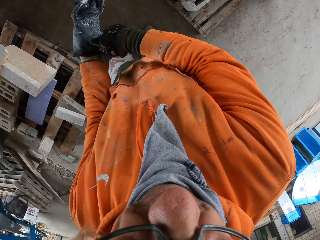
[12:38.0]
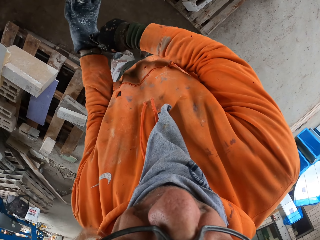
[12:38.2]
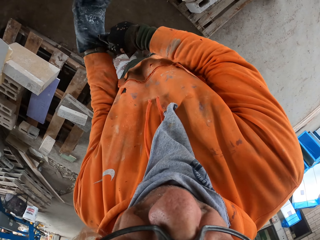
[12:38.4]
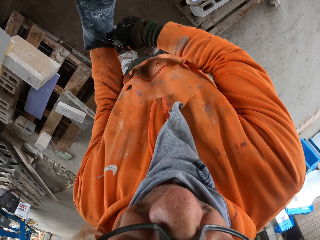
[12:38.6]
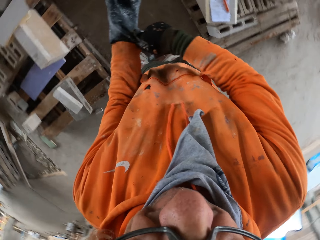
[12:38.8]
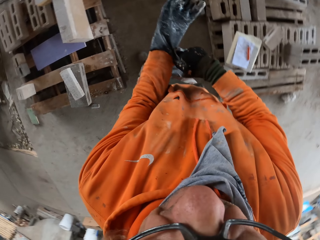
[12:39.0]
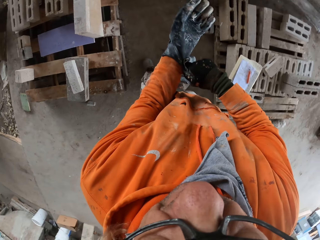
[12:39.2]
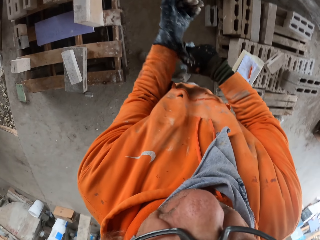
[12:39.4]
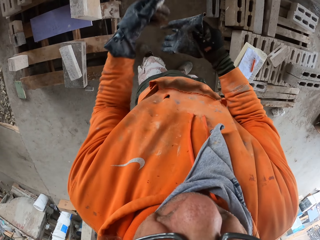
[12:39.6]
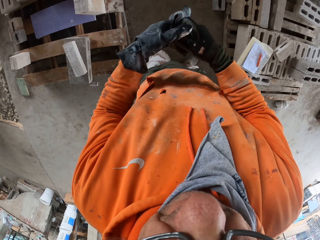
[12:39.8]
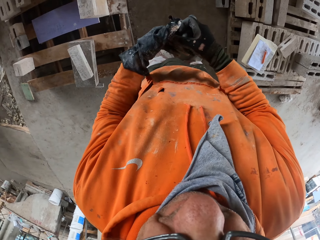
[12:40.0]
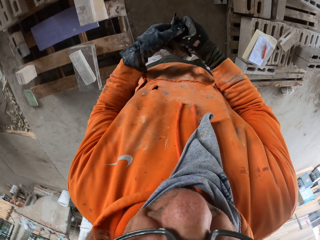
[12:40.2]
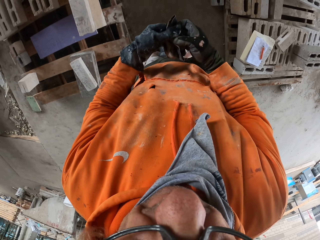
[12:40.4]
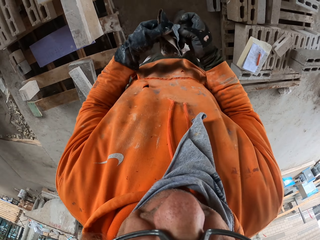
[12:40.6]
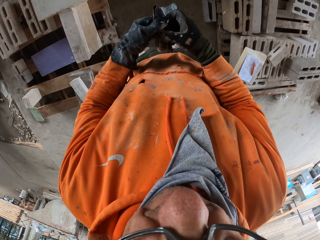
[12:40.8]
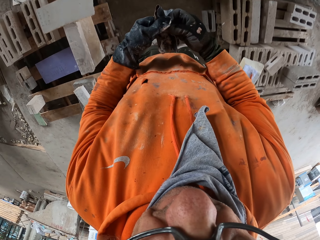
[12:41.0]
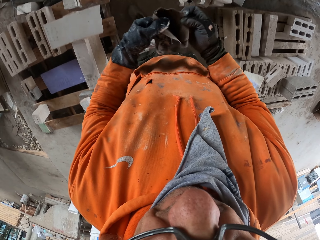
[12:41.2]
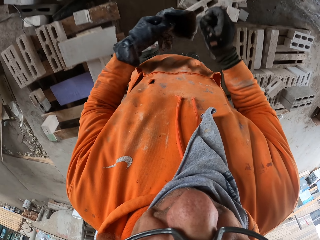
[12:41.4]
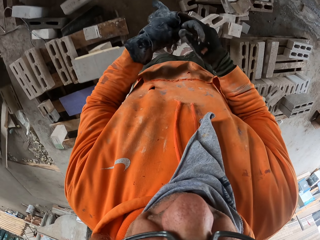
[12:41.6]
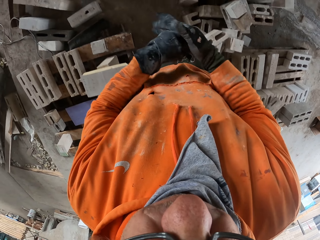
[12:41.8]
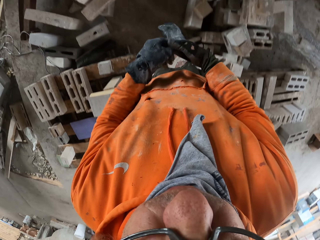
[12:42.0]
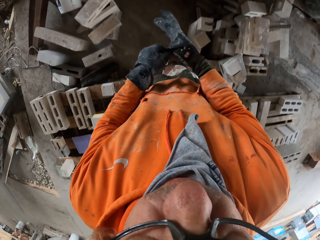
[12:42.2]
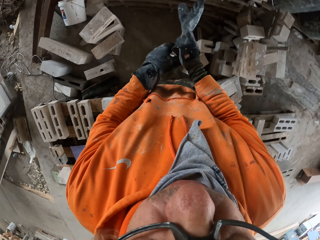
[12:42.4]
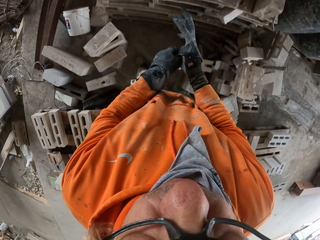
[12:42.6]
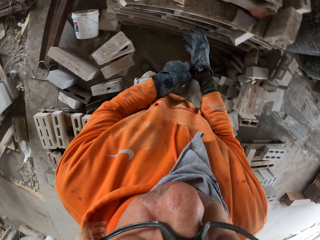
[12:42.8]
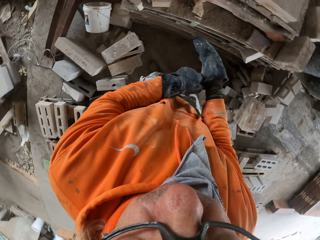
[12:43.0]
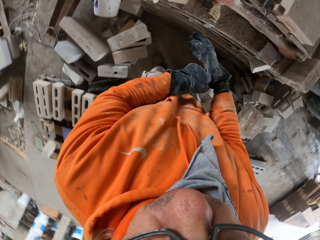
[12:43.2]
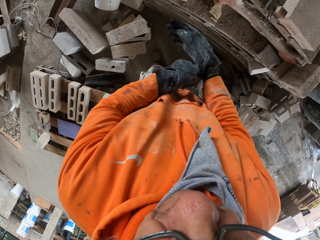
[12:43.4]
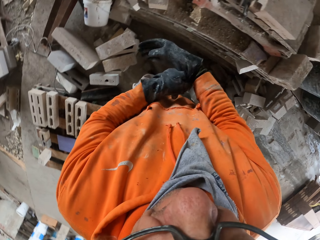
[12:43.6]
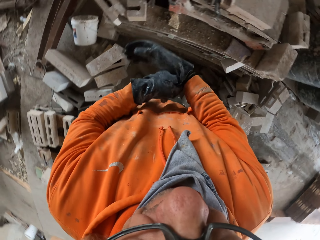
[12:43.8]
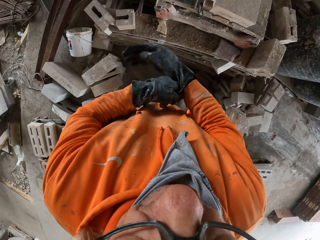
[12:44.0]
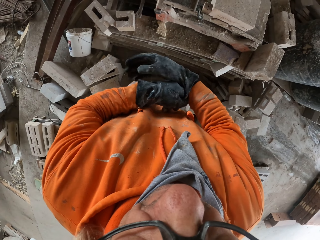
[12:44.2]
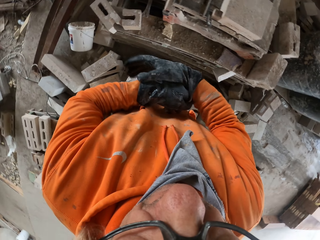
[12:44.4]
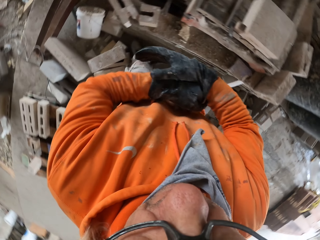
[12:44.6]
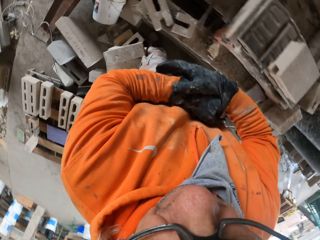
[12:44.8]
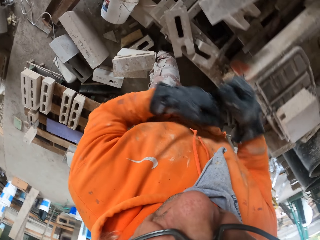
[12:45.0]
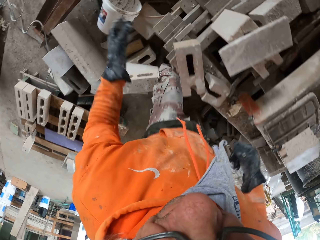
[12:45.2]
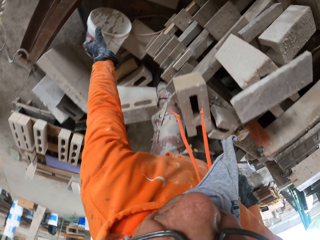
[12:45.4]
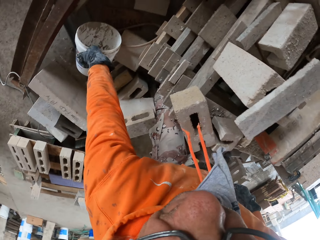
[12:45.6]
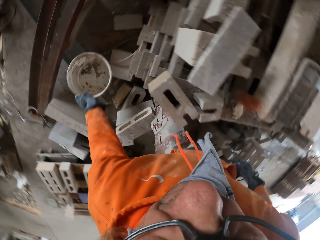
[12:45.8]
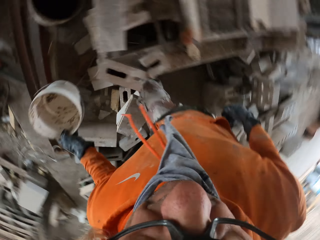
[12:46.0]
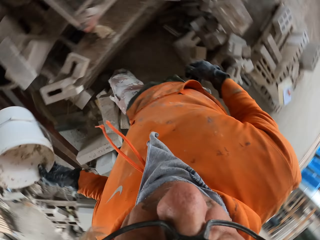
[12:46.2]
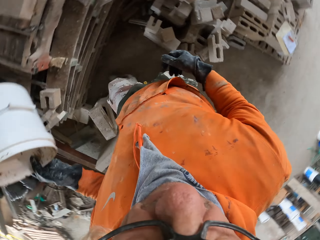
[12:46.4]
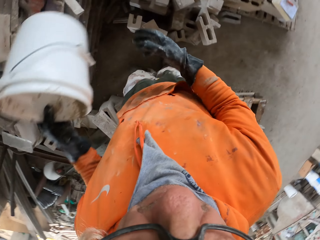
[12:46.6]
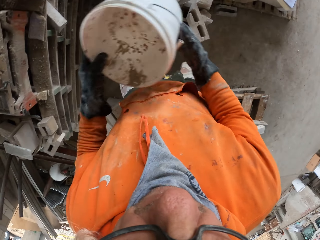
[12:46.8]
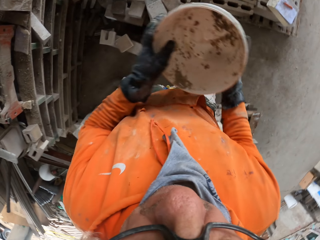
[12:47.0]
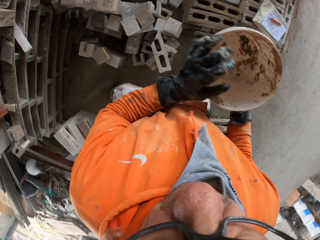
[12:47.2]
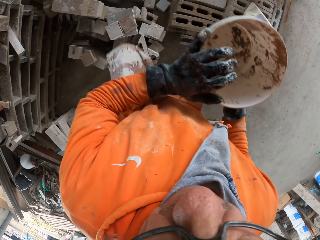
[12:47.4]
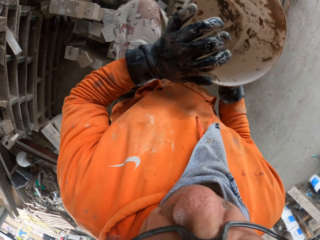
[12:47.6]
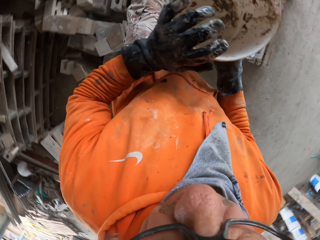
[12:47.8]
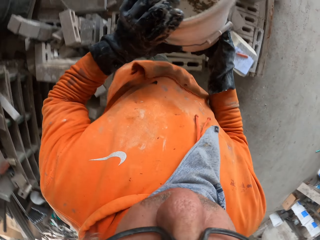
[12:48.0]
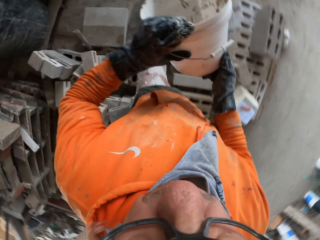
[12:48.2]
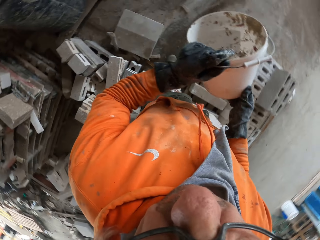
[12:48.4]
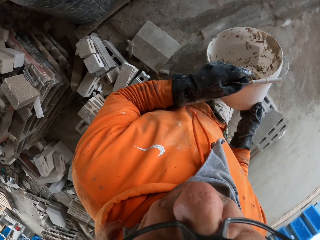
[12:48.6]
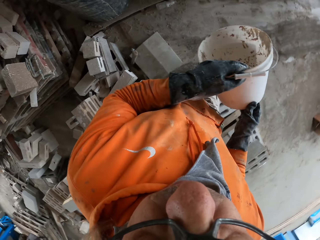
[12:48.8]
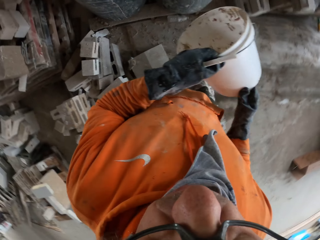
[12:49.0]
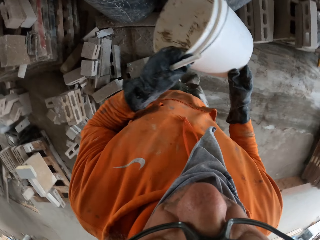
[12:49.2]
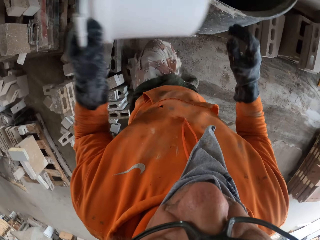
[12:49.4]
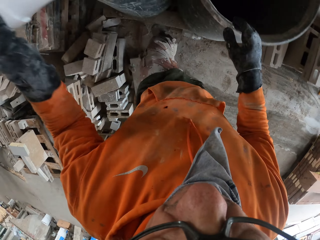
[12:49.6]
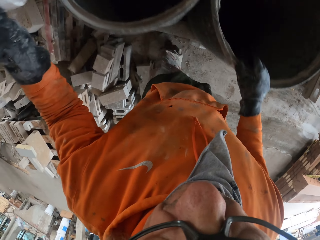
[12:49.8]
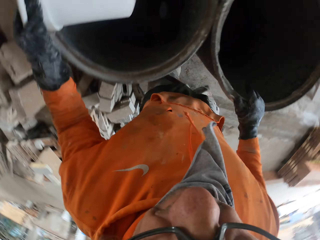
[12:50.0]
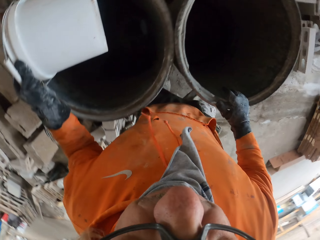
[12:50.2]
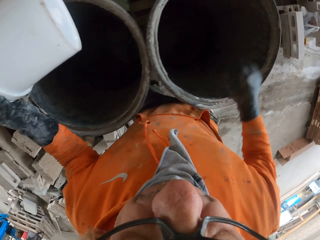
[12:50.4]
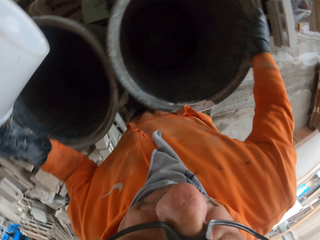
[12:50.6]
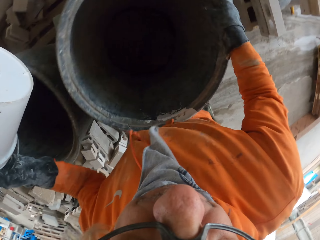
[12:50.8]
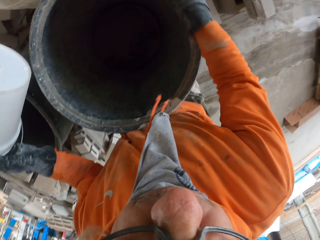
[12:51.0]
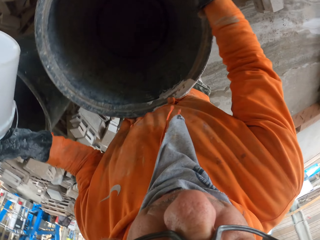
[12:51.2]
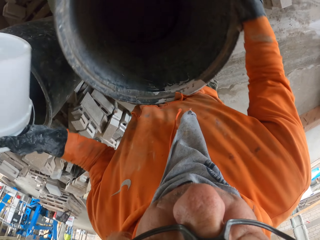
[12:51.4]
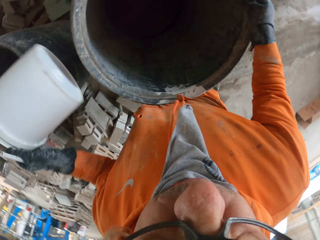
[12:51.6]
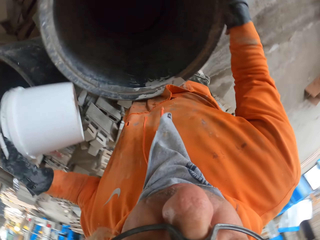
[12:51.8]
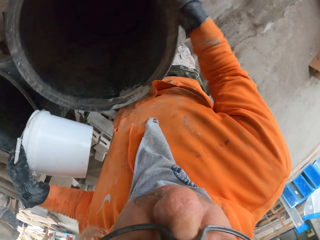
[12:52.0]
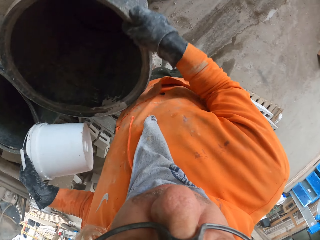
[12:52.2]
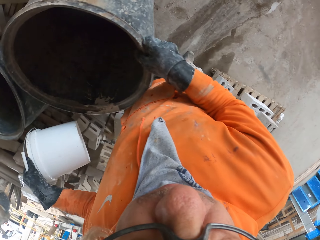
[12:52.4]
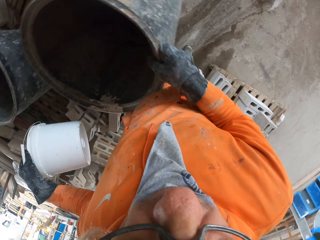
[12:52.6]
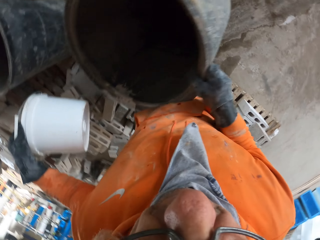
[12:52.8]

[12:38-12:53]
The camera wearer walks around a garage. He wears gloves on his hands. He picks up a bucket. He walks around the garage. He climbs on top of the bricks. He adjusts drums on the floor. He looks inside the tanks.

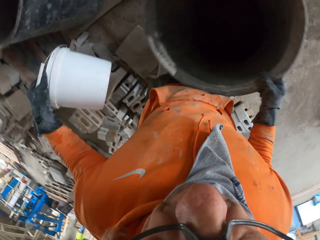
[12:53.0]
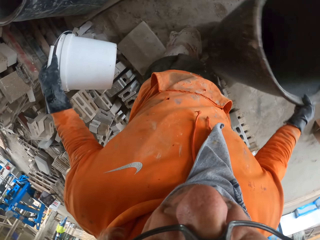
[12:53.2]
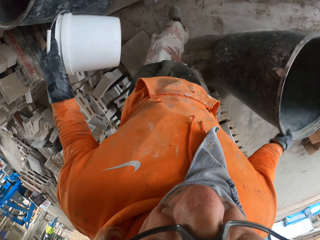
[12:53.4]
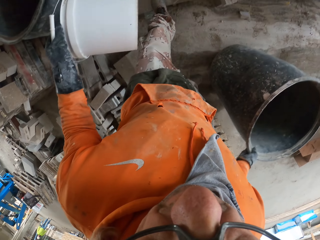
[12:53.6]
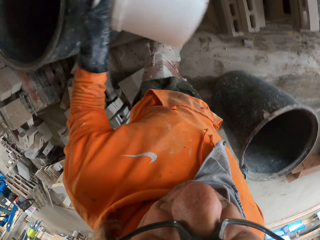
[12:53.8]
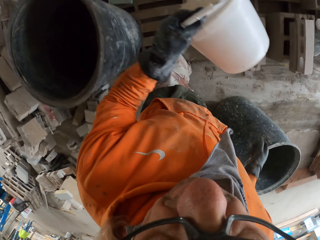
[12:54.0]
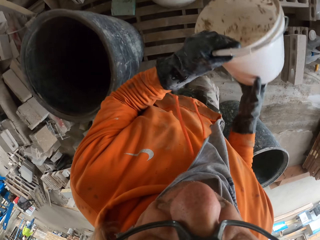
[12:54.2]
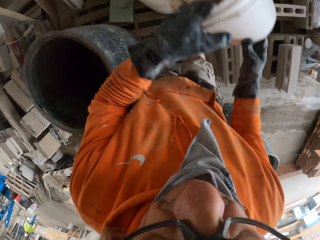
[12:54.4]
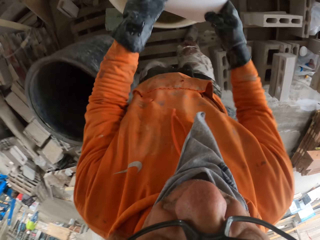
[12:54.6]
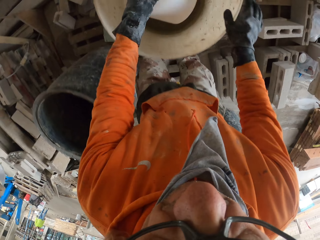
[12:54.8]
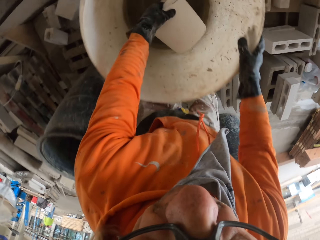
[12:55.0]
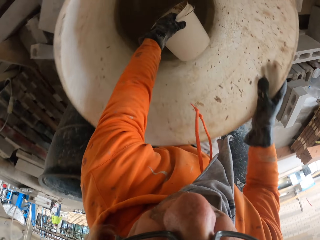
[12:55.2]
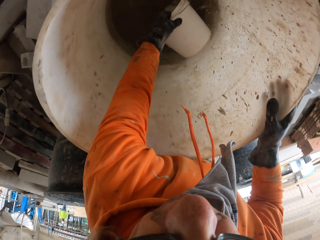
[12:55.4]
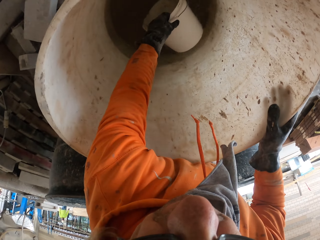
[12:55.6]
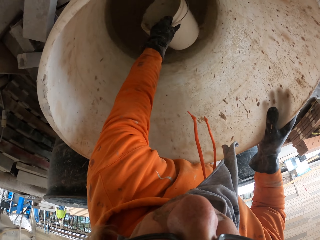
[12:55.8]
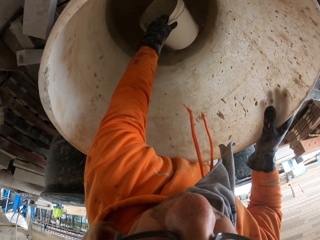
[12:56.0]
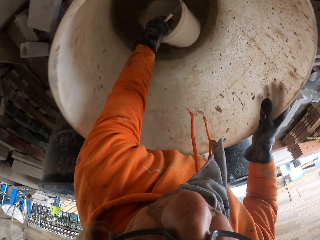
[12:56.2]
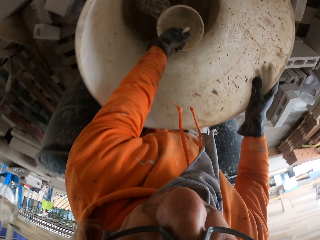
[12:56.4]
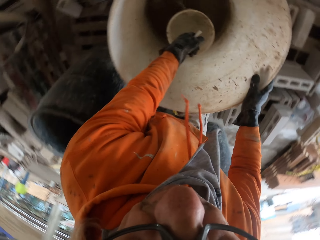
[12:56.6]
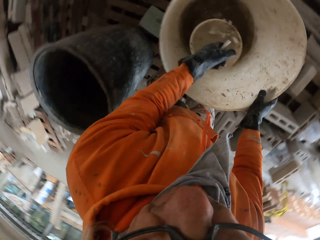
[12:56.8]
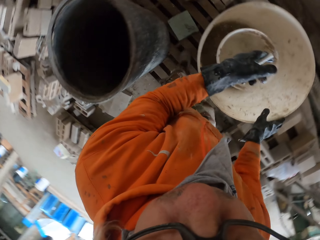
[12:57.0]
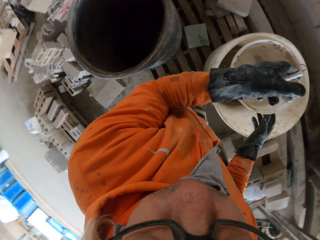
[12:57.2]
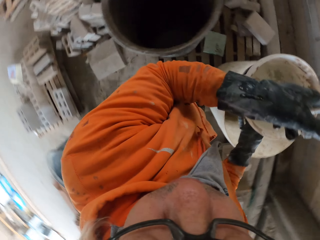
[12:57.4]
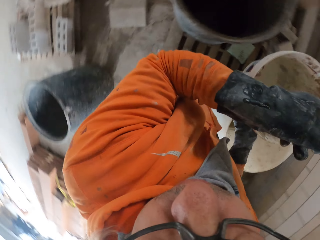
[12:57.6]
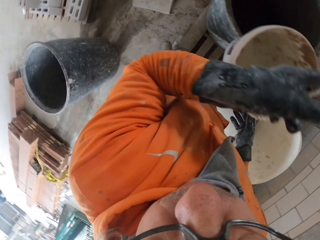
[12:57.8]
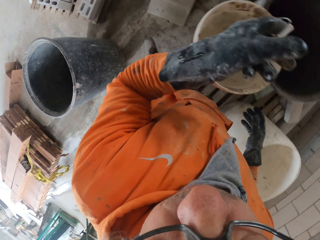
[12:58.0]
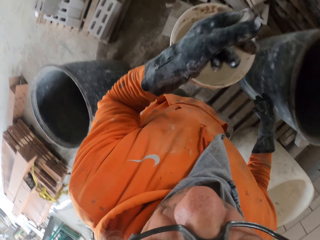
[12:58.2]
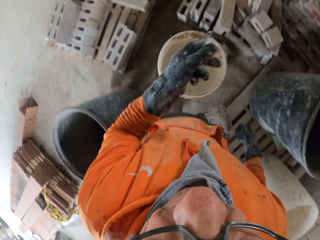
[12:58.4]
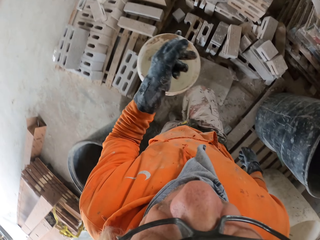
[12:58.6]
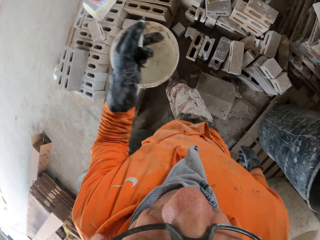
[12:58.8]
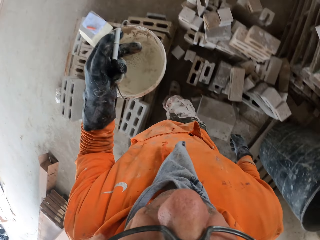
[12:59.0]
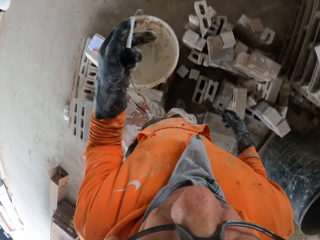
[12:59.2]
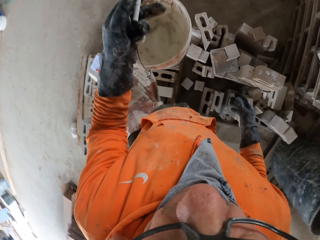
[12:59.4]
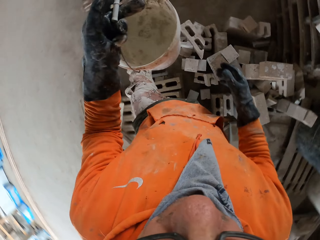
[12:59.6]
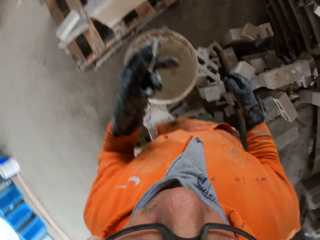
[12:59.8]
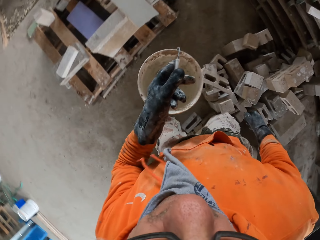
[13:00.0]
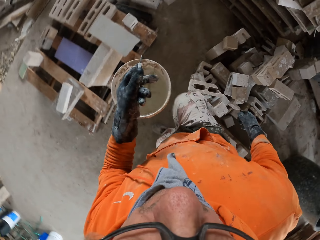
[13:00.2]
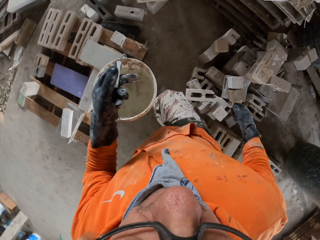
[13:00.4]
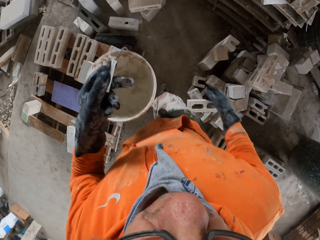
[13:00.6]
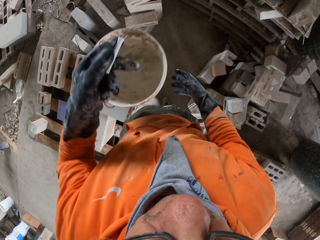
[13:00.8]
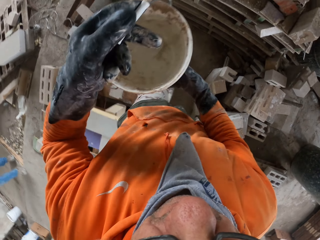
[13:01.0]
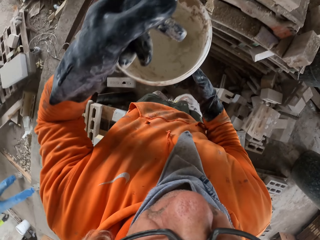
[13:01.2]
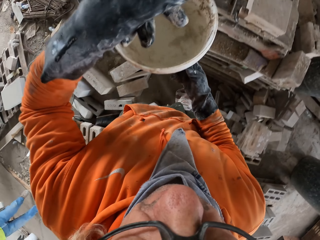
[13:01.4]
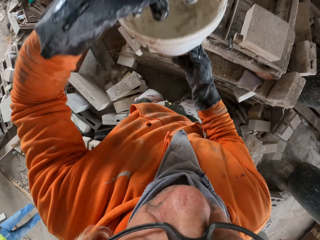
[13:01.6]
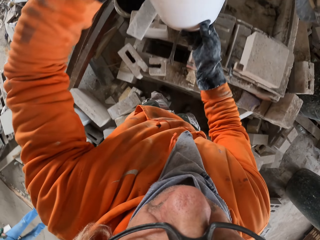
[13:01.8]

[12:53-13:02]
The camera wearer scoops water from a drum. They walk around a garage.
